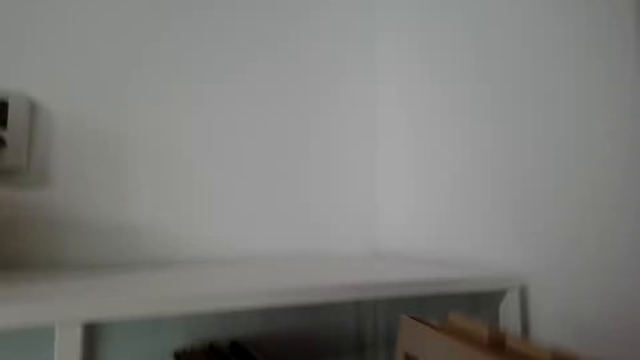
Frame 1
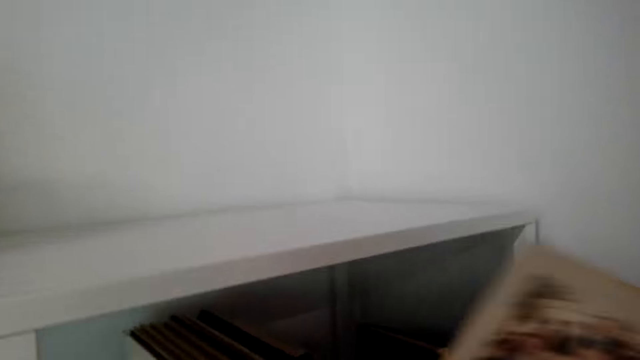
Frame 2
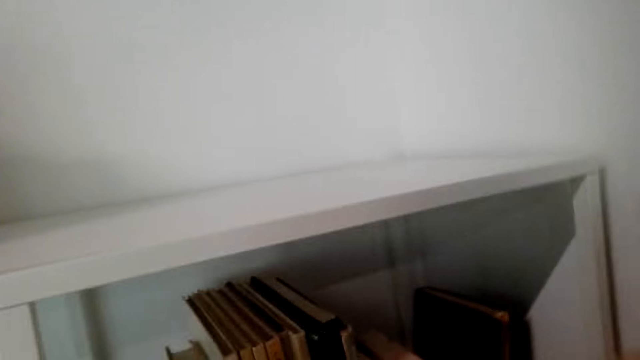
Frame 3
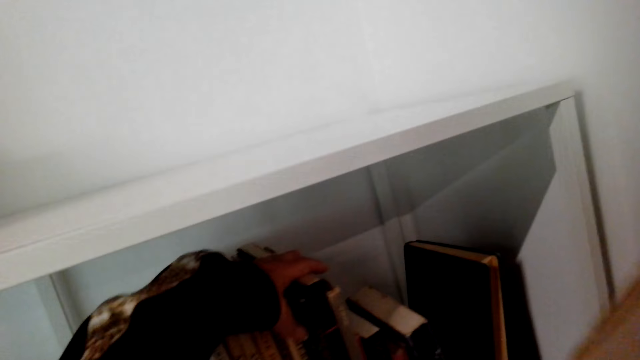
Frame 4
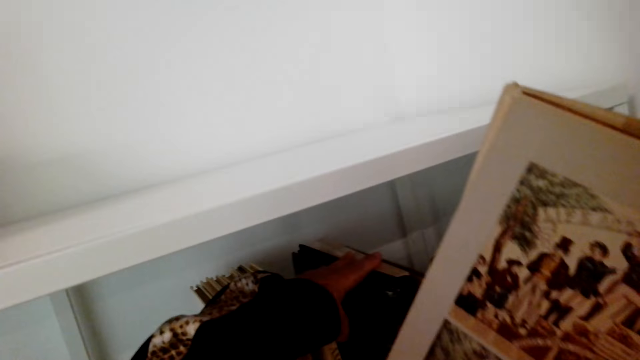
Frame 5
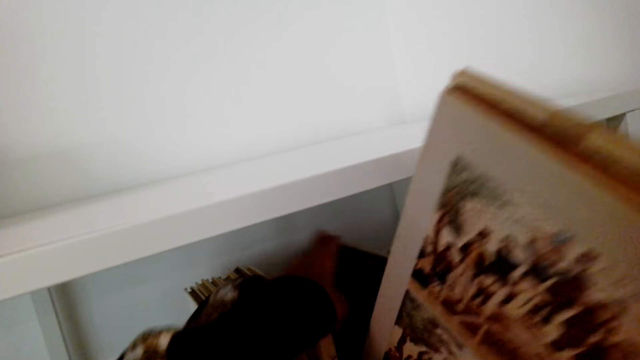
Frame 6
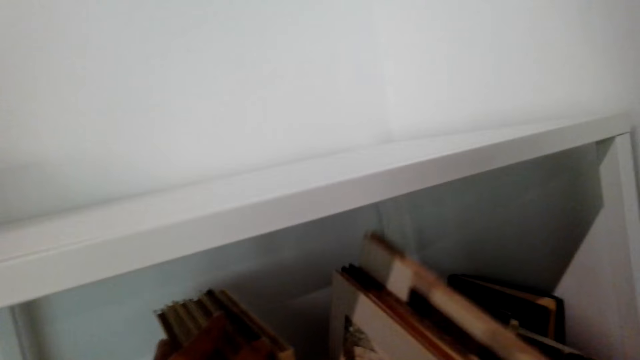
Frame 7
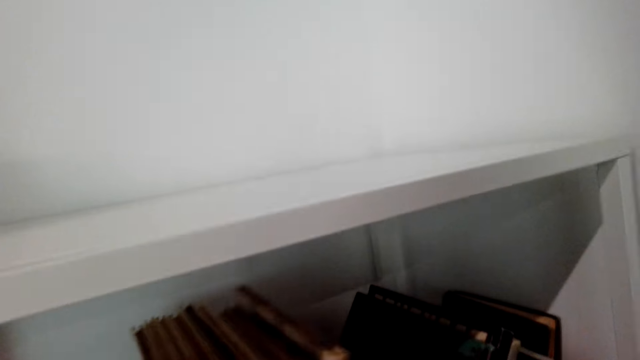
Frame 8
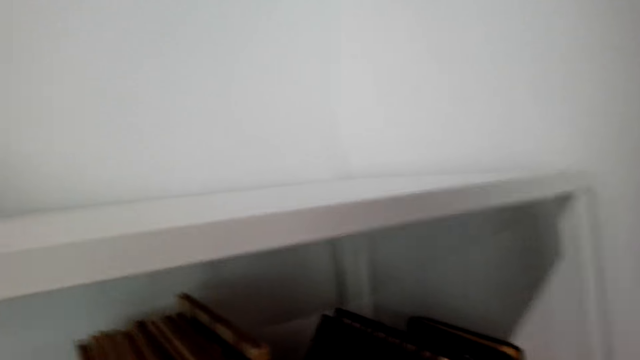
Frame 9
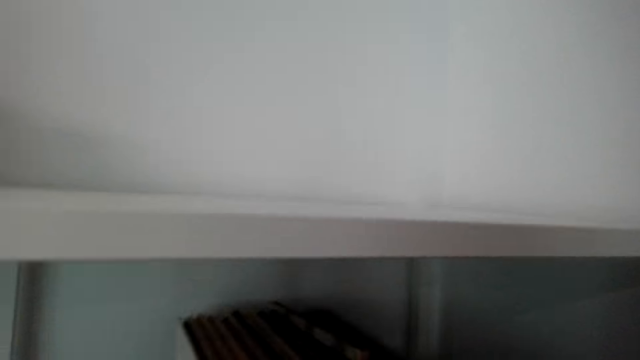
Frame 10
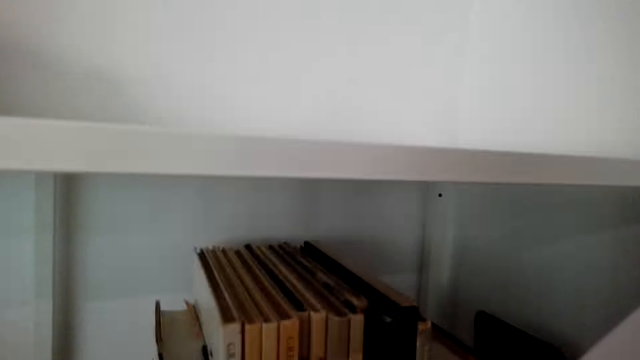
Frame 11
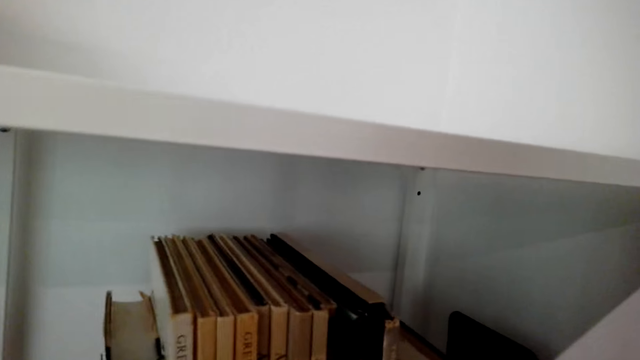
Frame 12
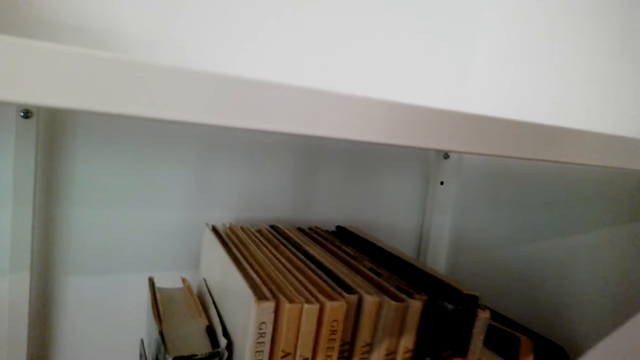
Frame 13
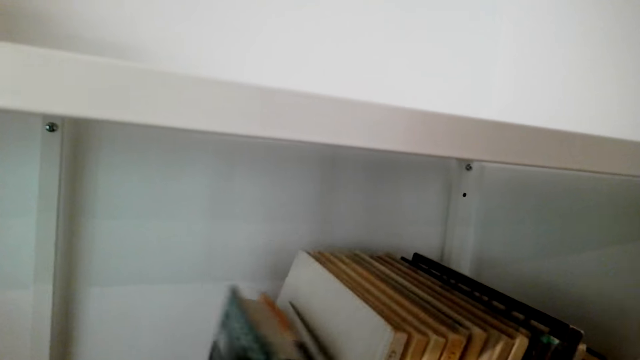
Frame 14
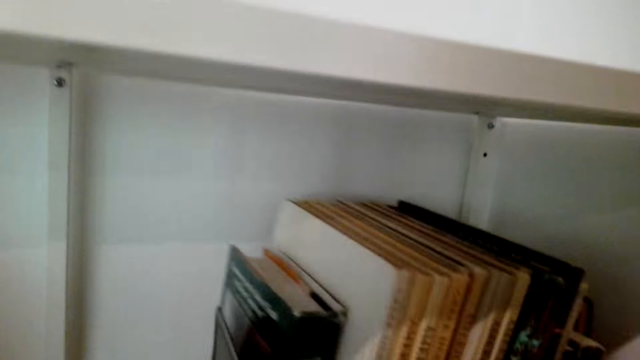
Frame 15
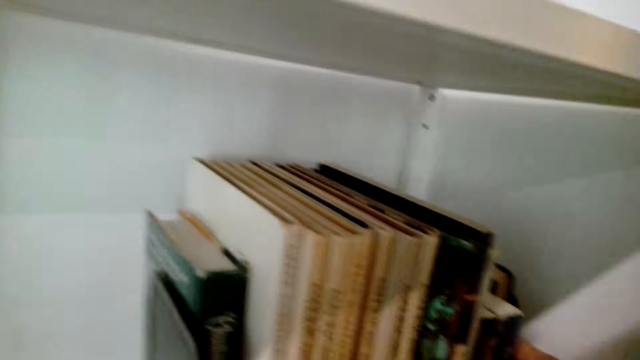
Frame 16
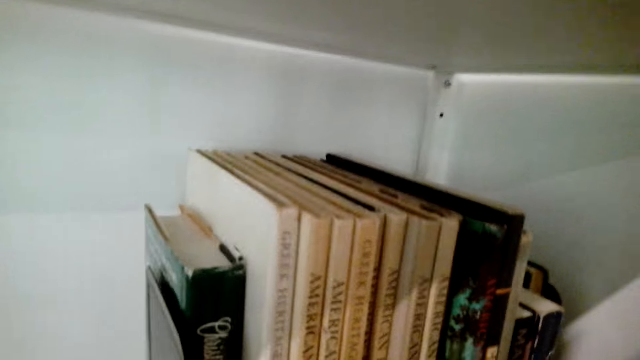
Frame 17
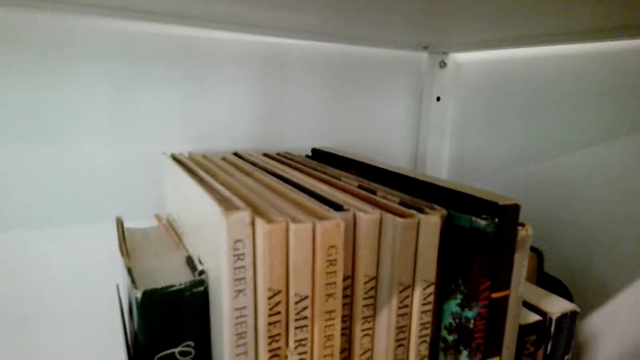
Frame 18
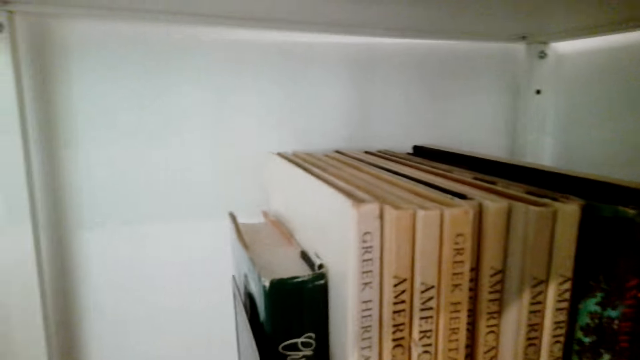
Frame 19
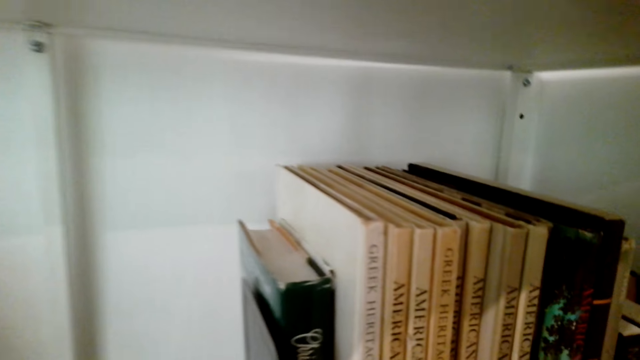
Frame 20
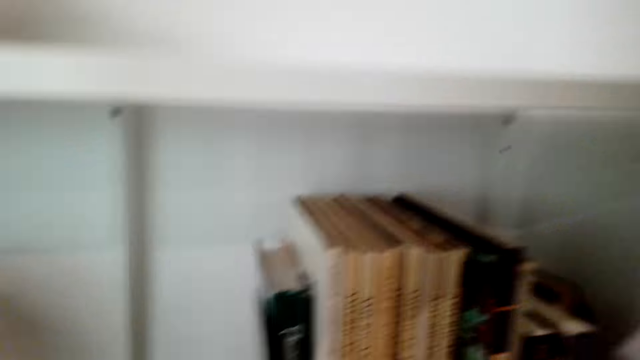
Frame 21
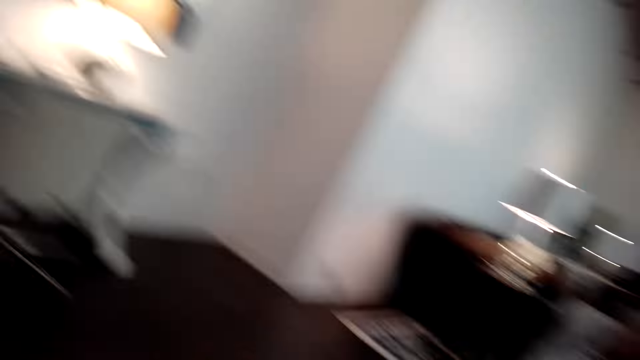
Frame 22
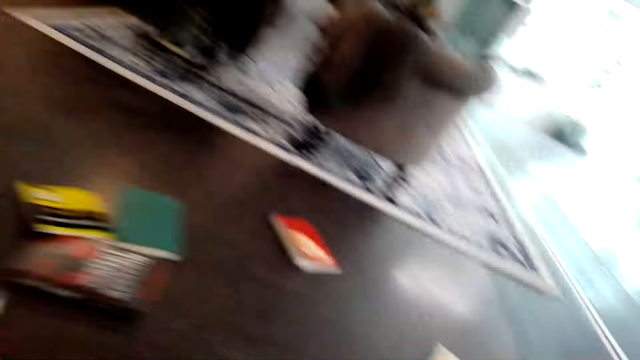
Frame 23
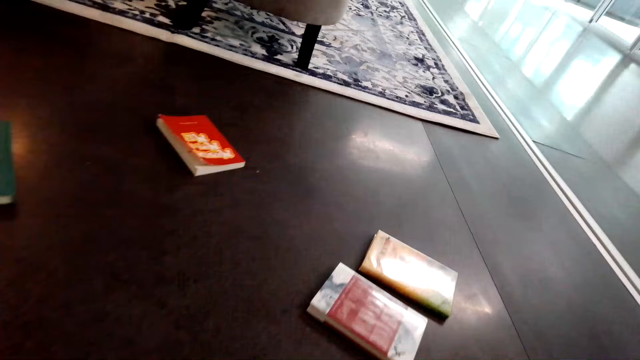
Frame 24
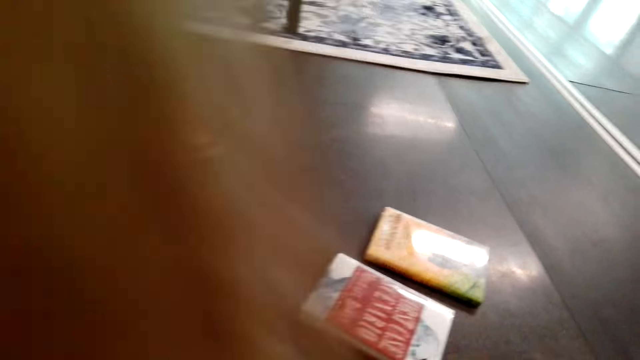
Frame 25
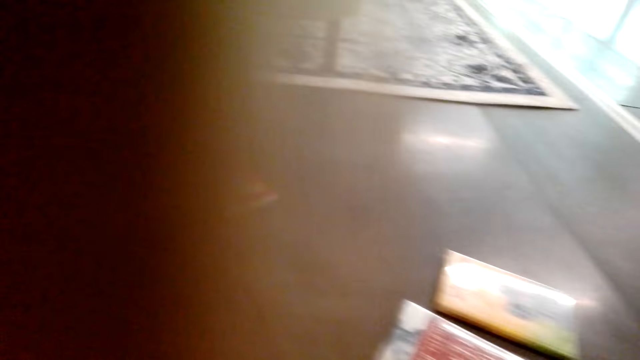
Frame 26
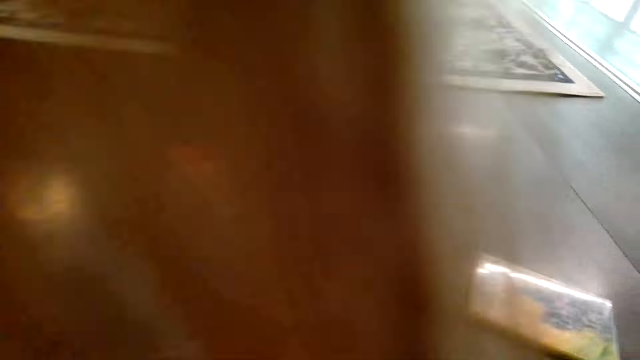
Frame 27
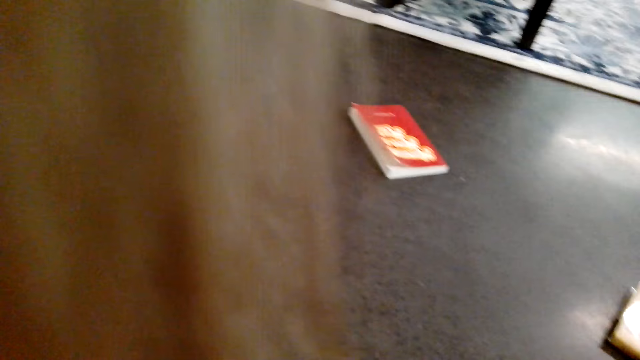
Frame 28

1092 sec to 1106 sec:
The camera wearer puts a book in the shelf. They put books on the shelf. They talk. They pick up the books from the floor.

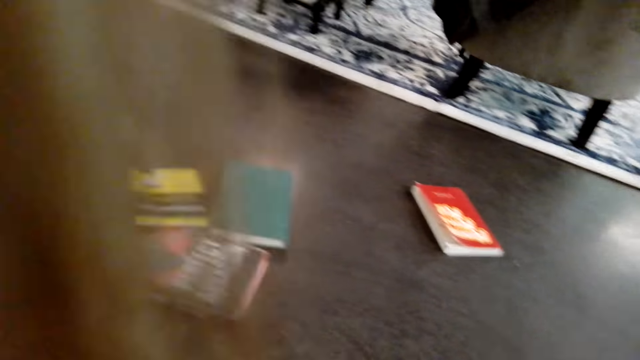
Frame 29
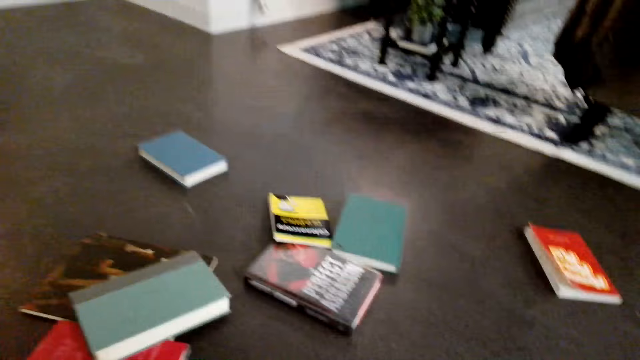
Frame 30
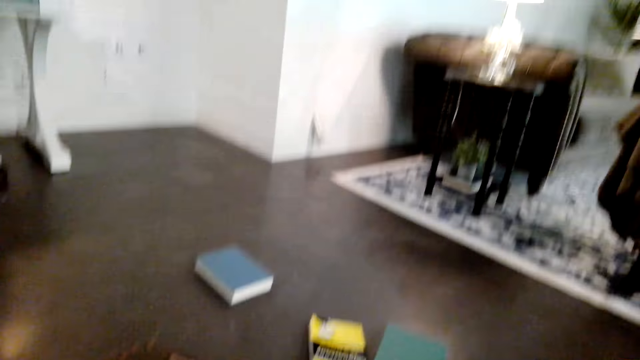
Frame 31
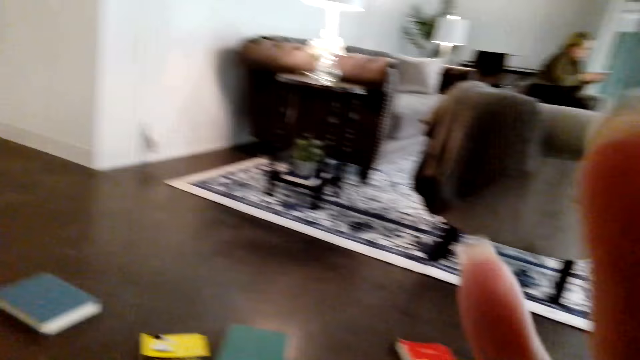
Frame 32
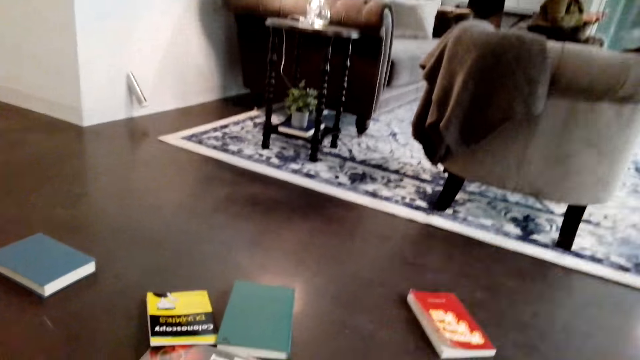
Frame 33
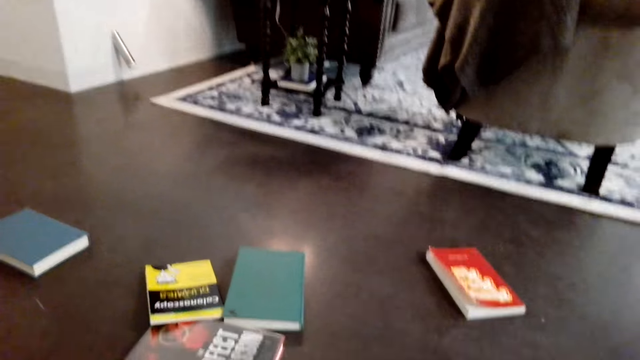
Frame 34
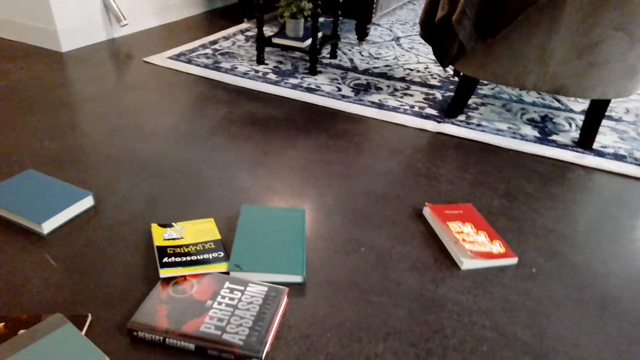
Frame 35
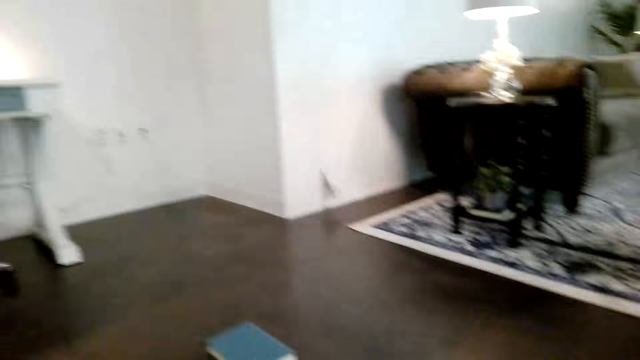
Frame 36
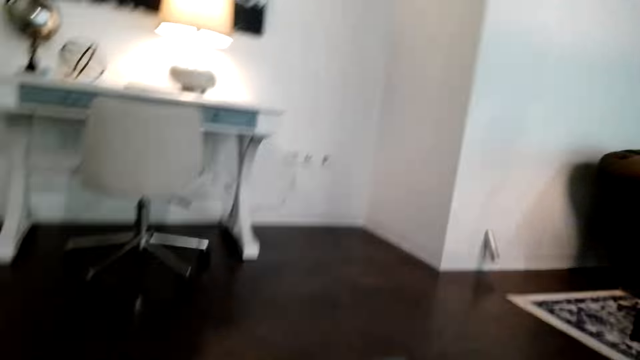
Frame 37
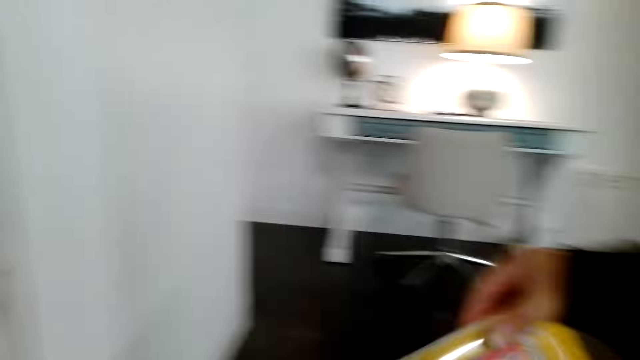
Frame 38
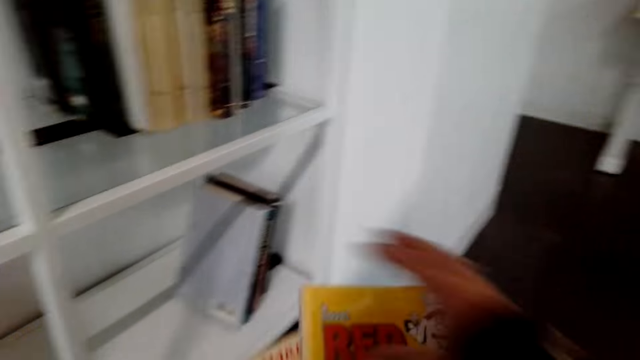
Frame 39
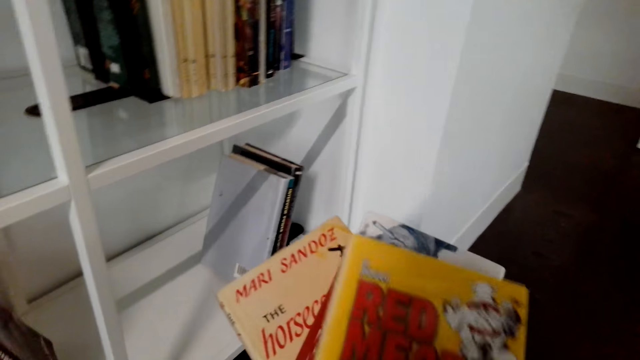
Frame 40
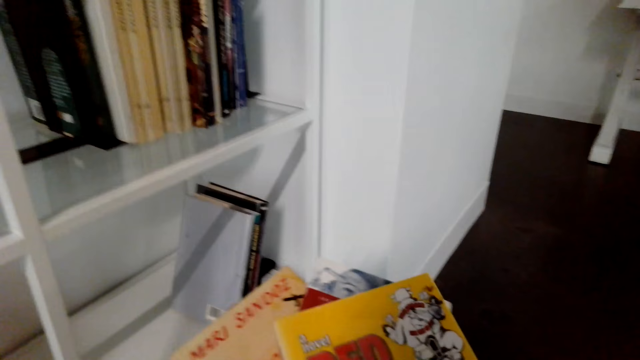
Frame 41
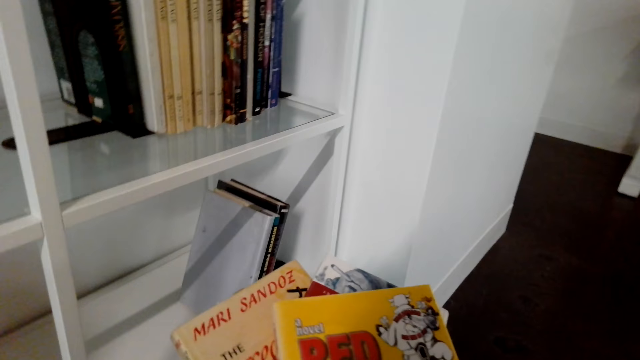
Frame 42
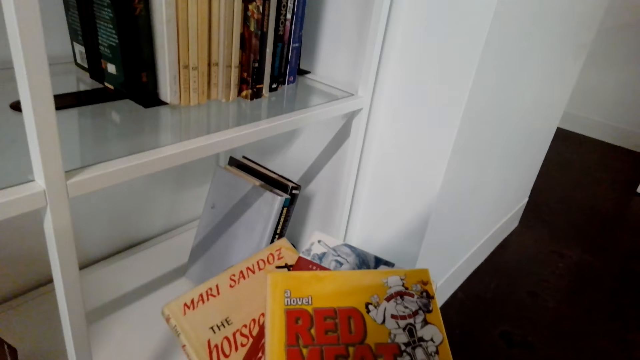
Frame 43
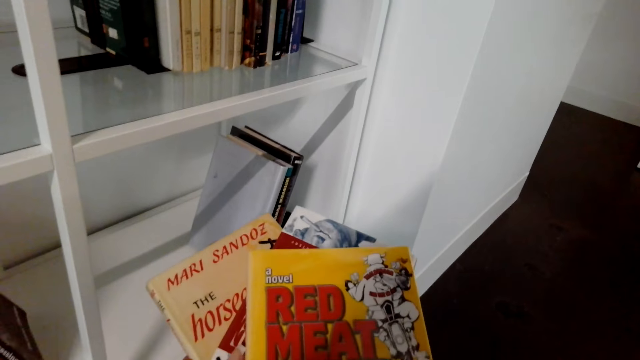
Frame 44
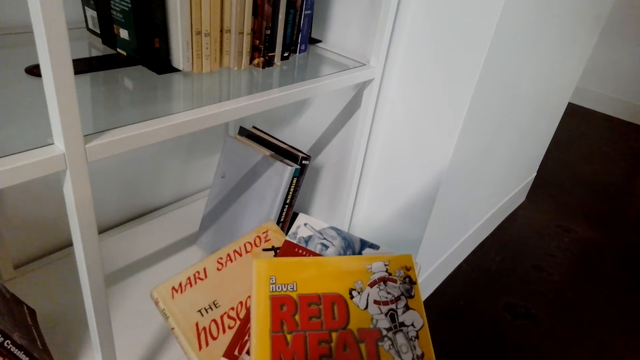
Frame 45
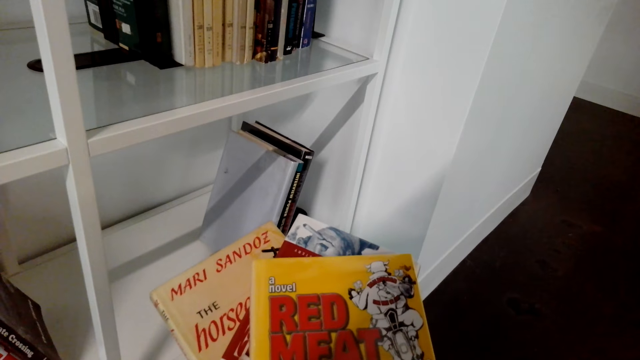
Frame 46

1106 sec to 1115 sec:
The camera wearer raises their hands. They pick up books. They stare at the books.
